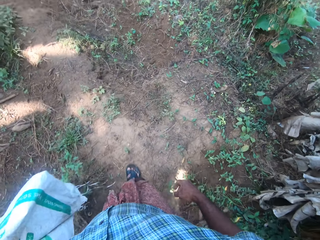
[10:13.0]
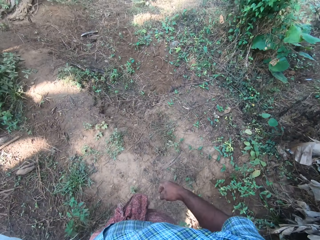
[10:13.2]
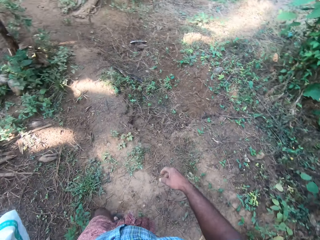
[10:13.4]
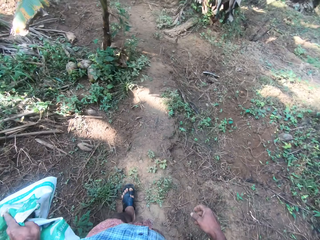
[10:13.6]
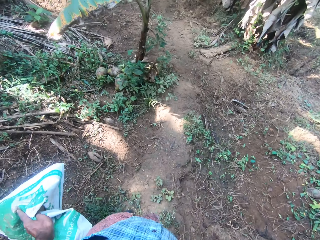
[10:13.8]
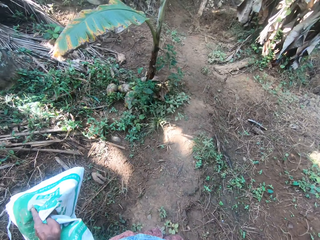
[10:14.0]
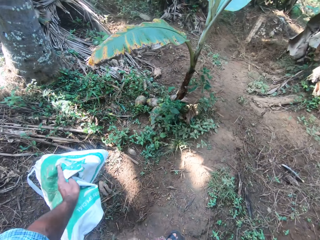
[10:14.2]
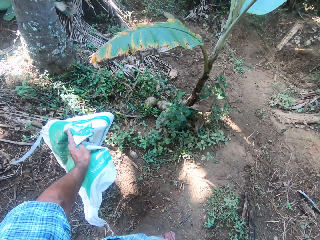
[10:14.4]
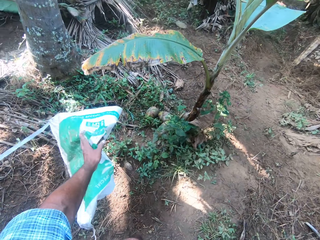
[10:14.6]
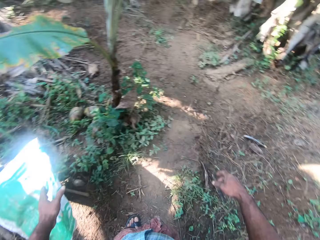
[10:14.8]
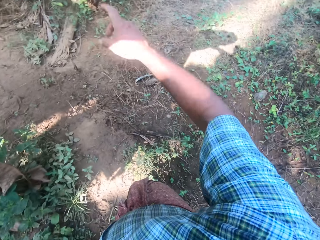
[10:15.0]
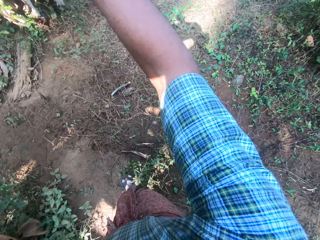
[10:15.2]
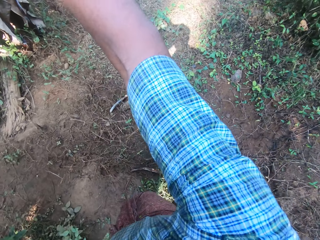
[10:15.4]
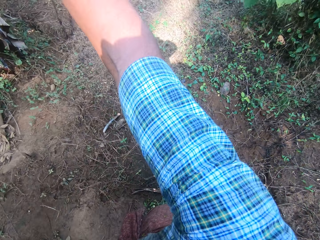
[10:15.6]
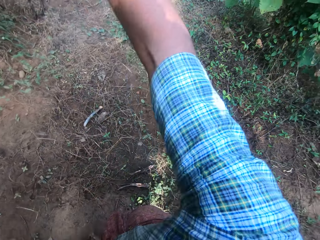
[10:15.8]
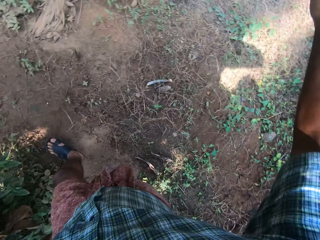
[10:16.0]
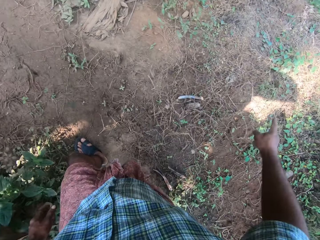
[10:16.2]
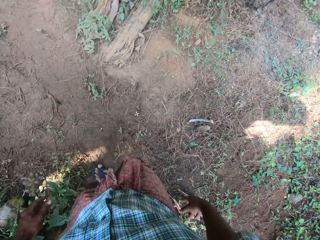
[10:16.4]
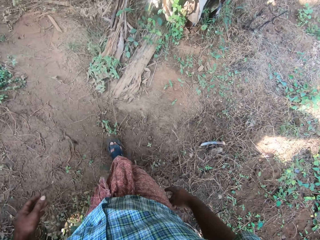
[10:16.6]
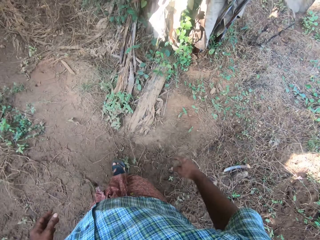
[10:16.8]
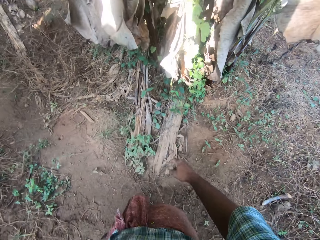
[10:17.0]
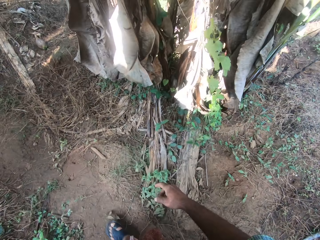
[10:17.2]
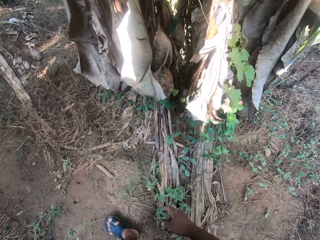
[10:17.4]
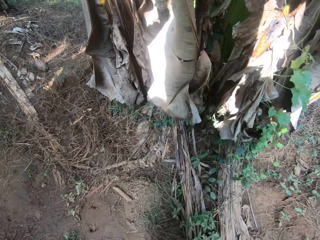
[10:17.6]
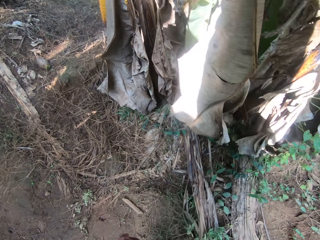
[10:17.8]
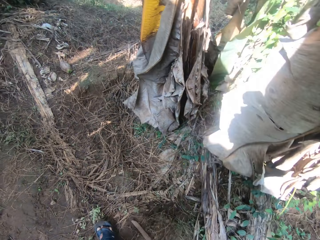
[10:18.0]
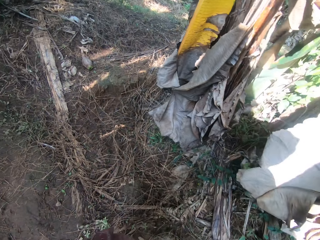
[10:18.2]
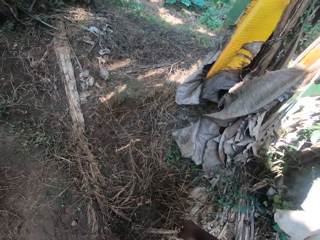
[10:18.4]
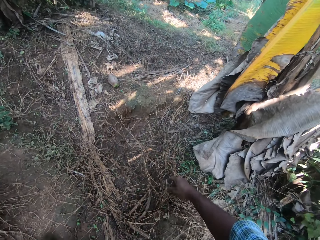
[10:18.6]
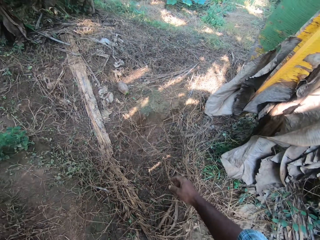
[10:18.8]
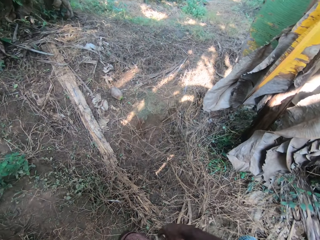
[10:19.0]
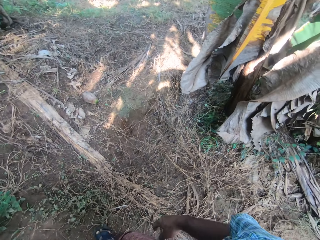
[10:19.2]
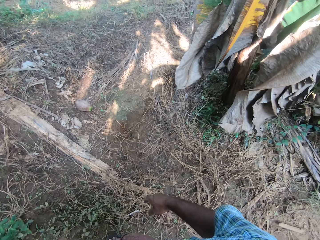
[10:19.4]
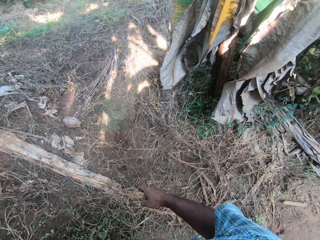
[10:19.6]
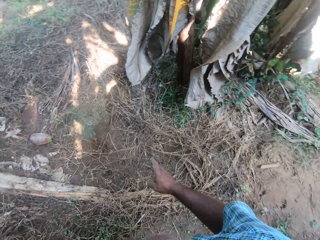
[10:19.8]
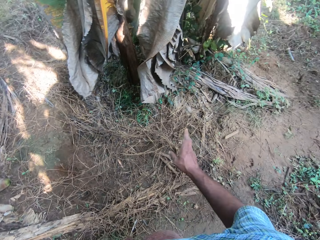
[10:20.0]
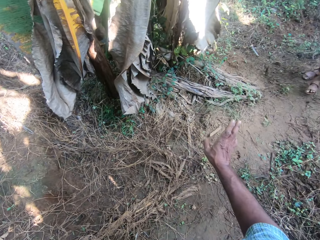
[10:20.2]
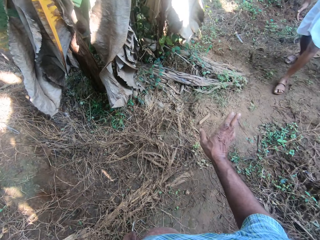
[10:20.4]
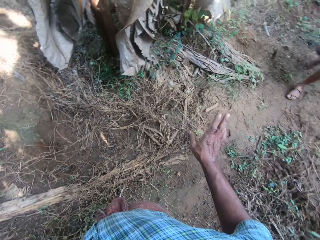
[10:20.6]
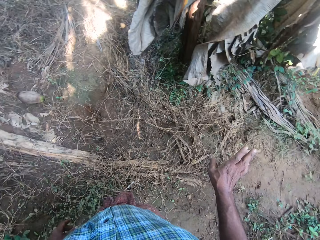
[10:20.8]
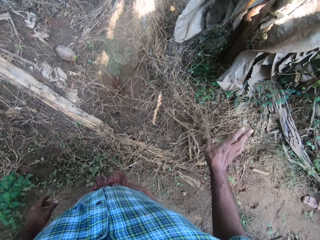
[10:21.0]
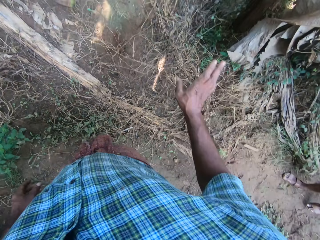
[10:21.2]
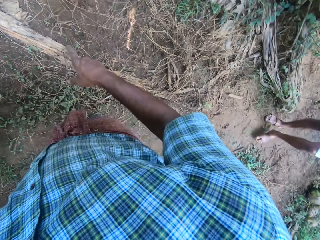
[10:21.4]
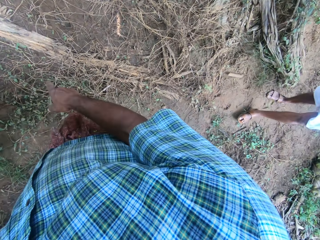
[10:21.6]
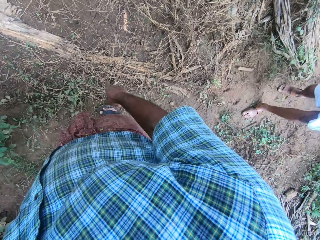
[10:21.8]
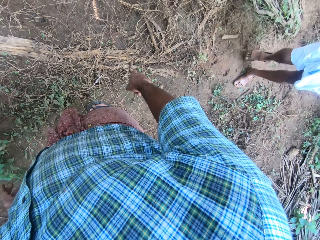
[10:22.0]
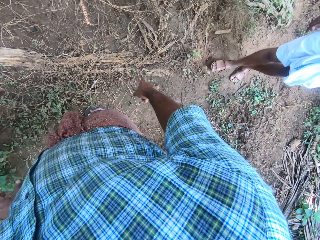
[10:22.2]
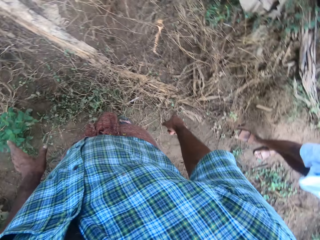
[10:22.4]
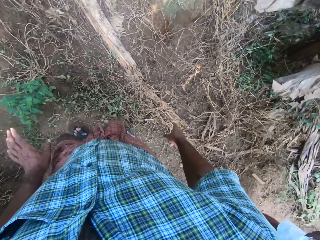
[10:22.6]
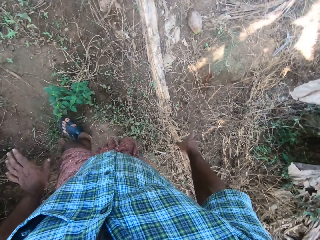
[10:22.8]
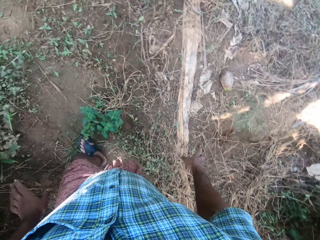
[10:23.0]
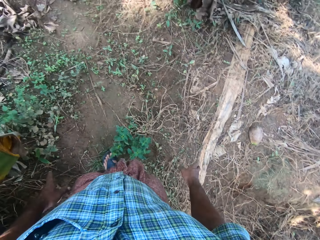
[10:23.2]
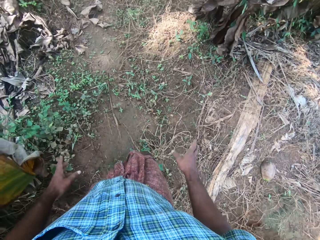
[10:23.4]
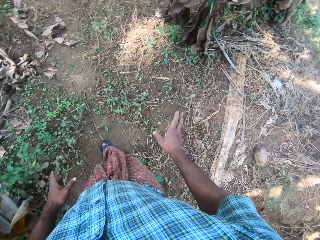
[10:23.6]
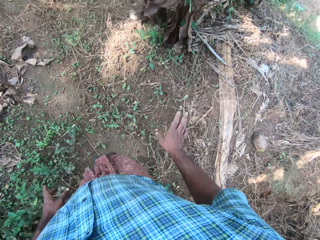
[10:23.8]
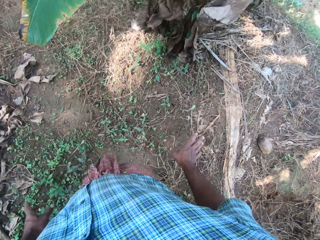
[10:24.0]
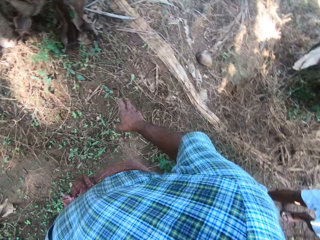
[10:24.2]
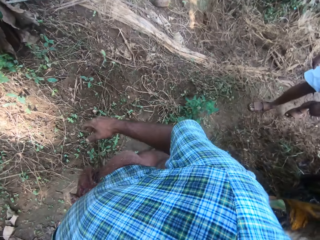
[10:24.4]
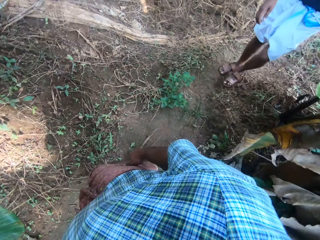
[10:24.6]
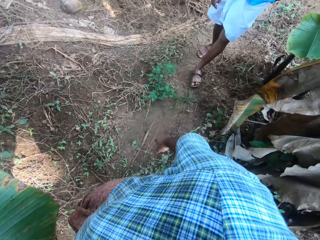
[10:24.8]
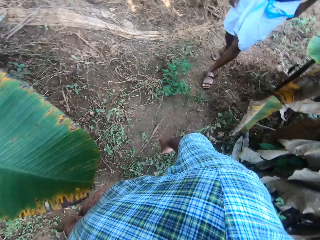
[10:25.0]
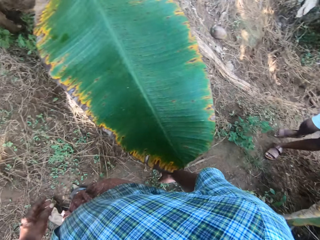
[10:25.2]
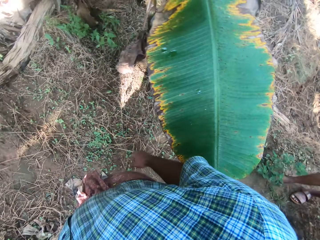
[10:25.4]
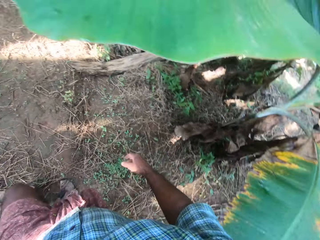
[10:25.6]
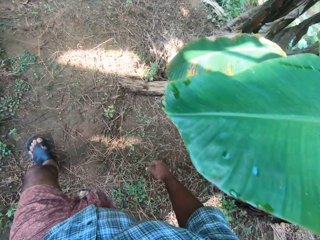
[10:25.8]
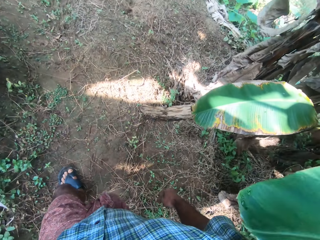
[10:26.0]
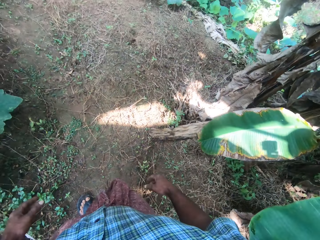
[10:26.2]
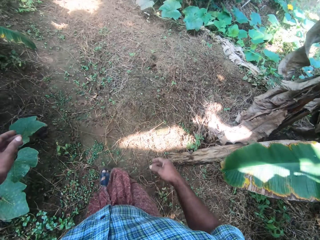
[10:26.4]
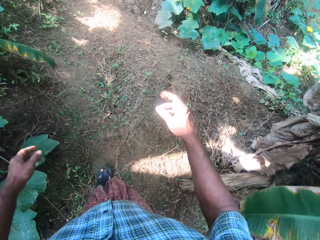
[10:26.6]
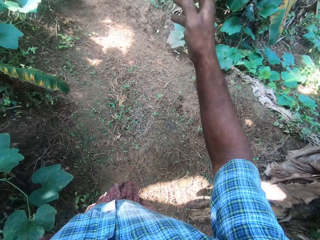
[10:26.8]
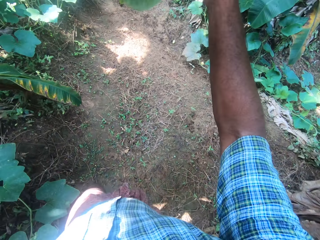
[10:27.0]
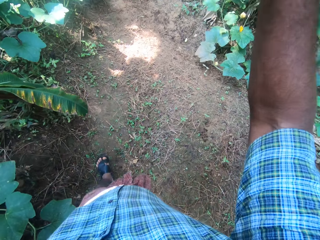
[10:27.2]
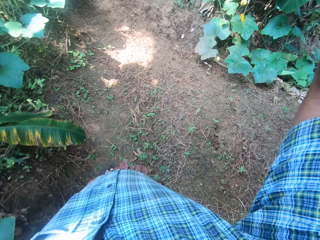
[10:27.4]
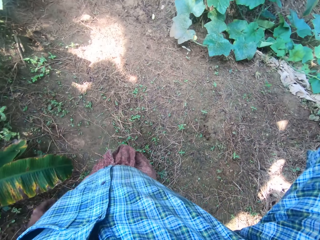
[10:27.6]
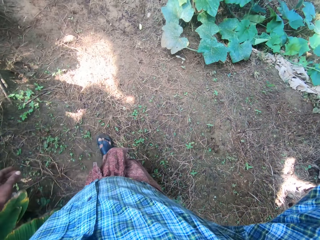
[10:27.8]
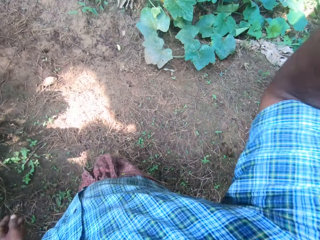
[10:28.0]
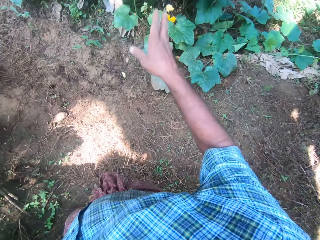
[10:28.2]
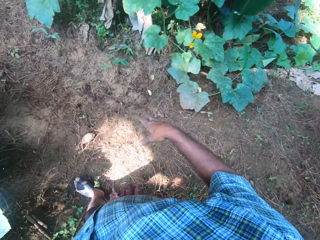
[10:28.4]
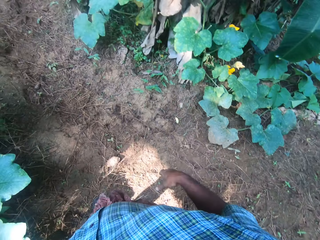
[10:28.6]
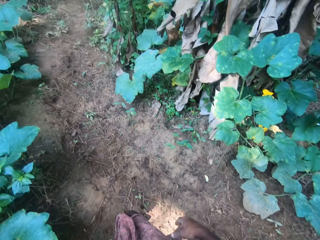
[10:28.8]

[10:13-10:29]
The camera wearer drops a sack. They look around, lift their hands and walk on the ground.

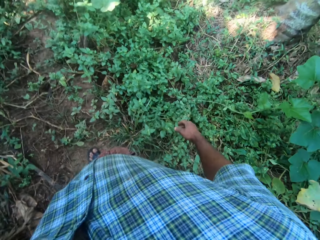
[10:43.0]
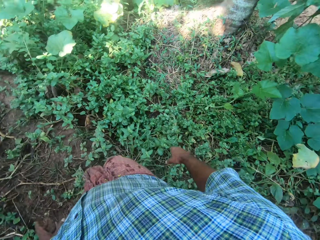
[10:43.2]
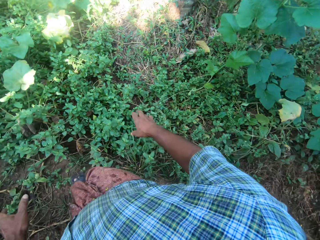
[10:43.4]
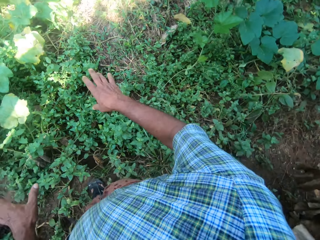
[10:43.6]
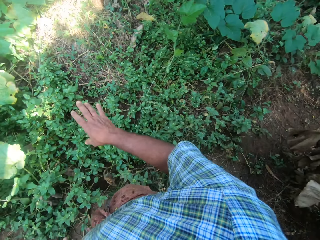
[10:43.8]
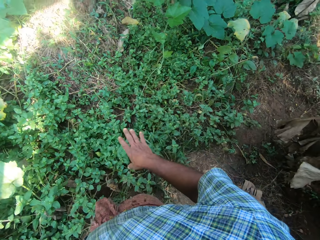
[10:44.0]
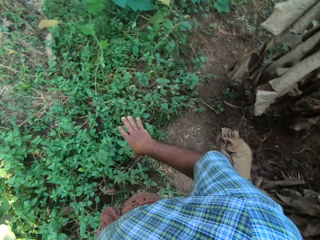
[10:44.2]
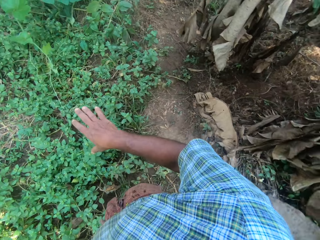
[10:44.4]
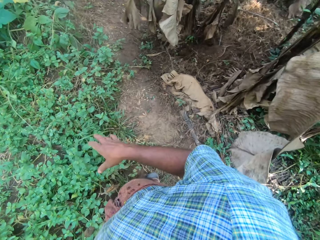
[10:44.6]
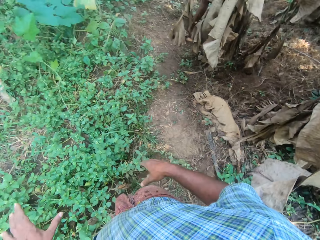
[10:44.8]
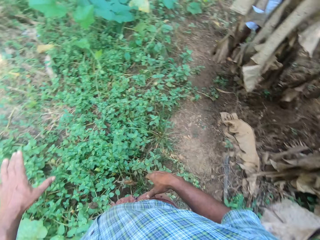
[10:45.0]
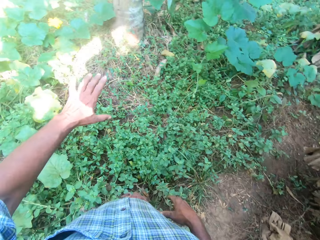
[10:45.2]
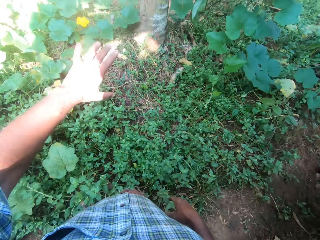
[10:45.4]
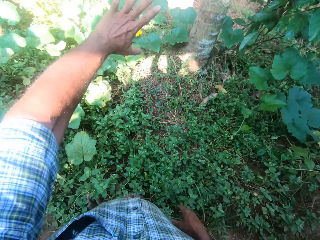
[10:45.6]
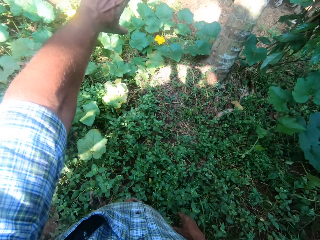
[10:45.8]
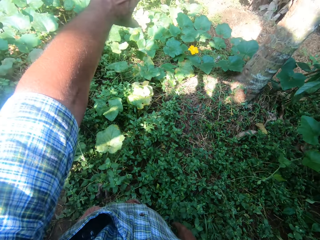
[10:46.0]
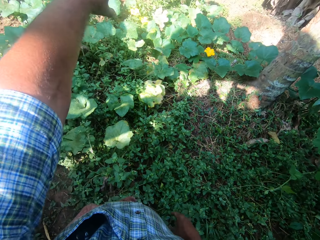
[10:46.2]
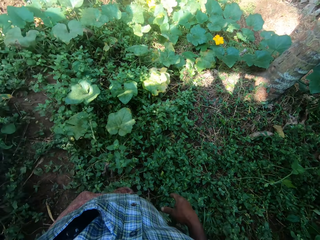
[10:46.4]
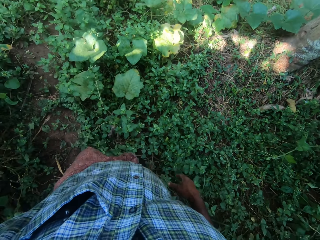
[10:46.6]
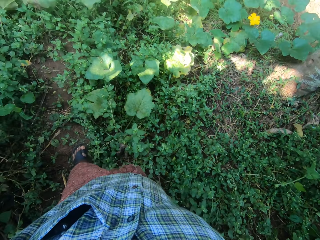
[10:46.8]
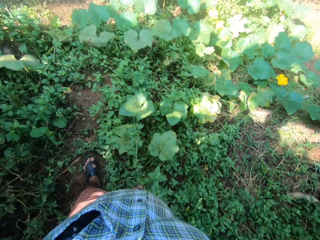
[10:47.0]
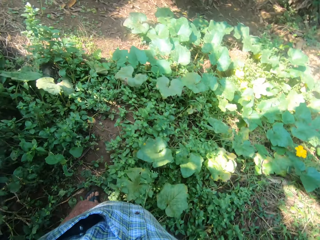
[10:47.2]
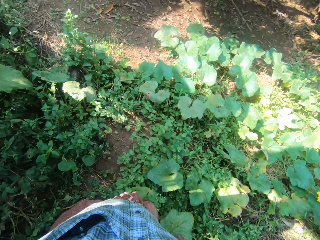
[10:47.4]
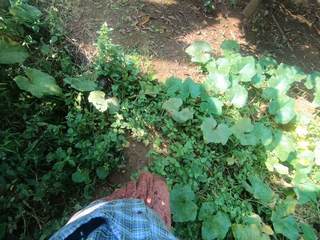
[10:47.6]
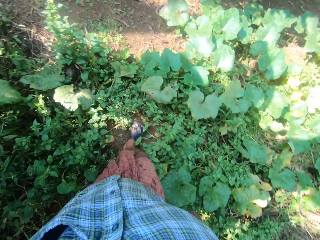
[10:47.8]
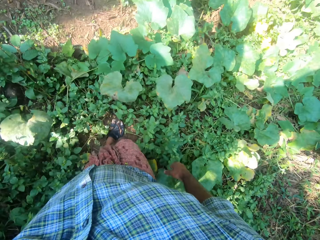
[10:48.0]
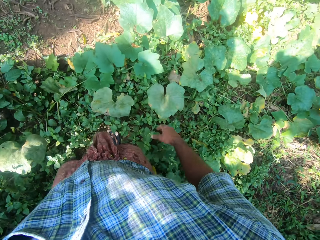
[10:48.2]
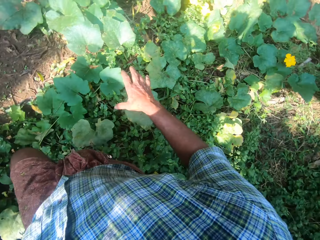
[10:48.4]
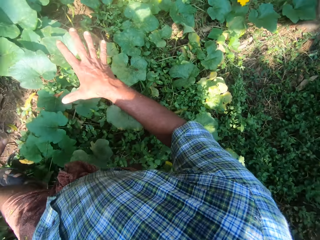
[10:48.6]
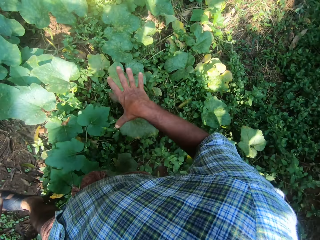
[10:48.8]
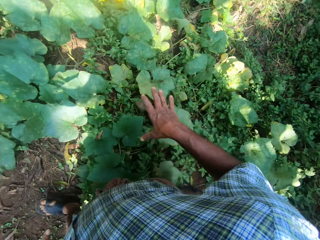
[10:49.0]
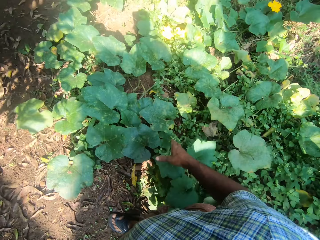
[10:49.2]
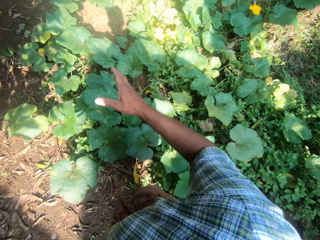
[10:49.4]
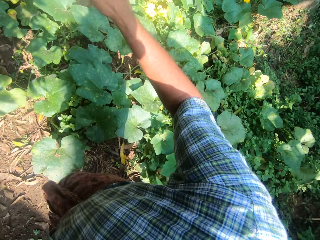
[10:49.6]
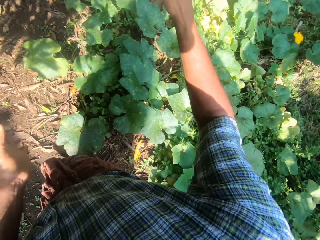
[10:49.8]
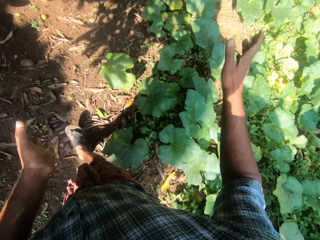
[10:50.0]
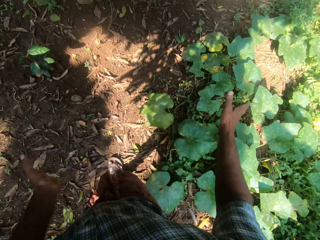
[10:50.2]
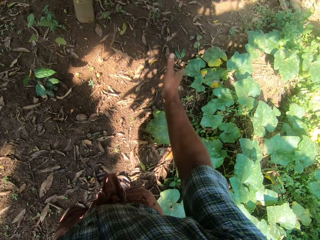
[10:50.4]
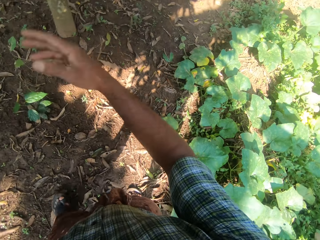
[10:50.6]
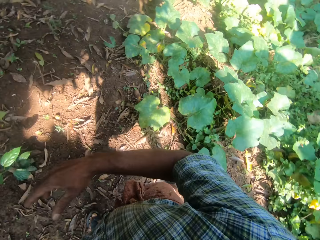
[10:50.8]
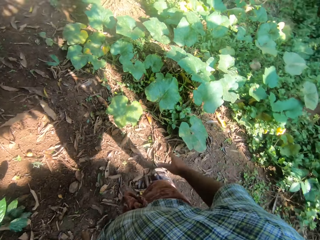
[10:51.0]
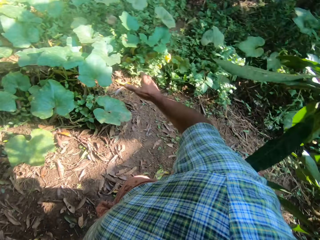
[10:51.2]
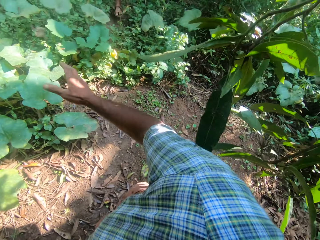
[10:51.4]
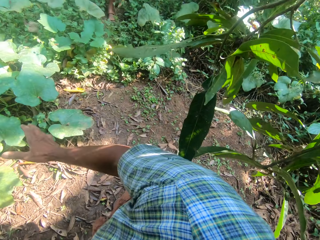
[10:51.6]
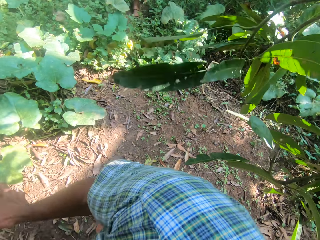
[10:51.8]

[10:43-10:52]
The camera wearer looks around. They walk on the ground.
